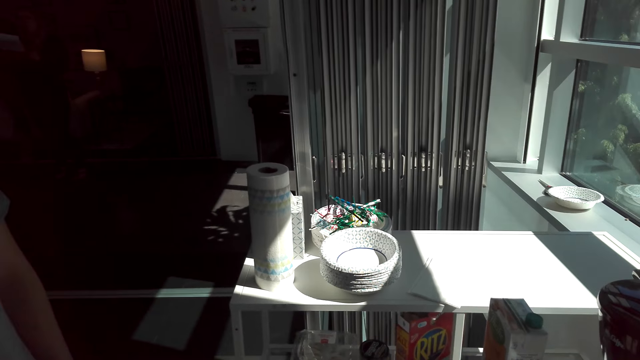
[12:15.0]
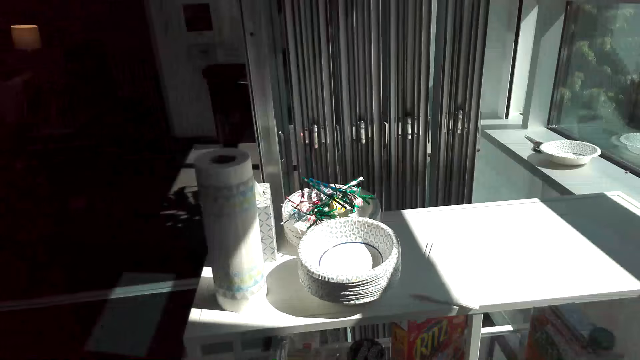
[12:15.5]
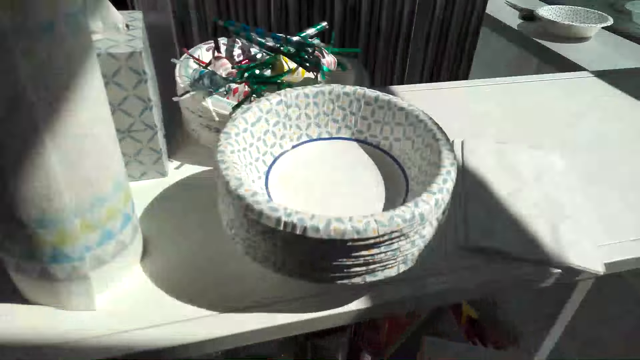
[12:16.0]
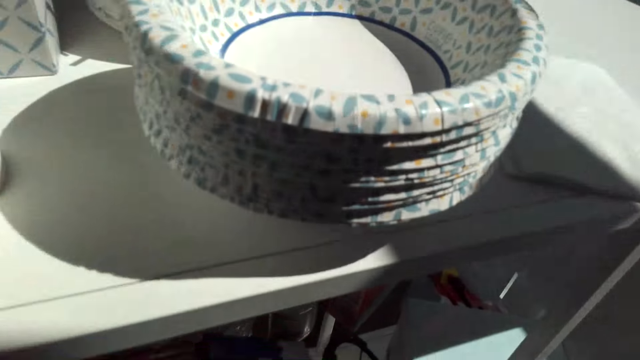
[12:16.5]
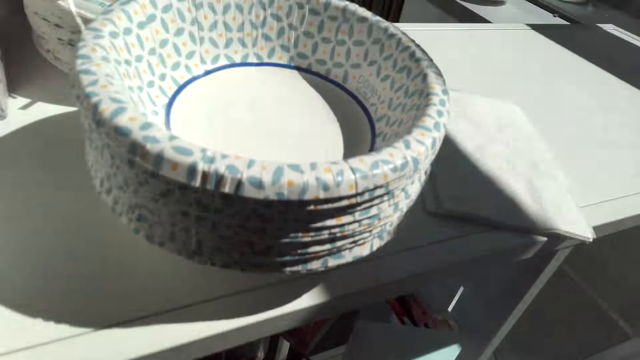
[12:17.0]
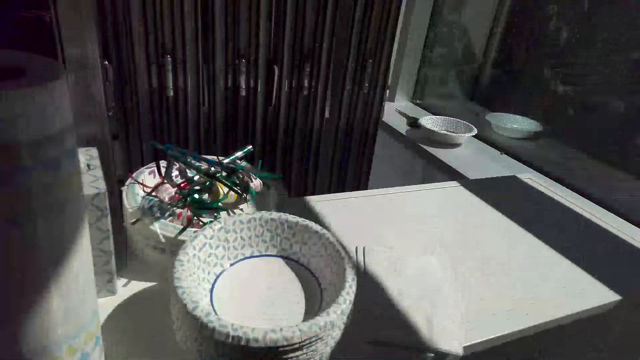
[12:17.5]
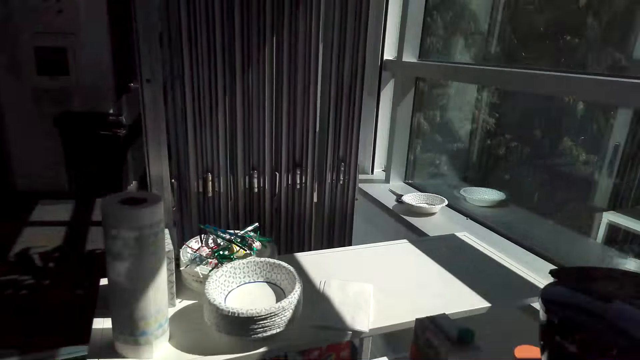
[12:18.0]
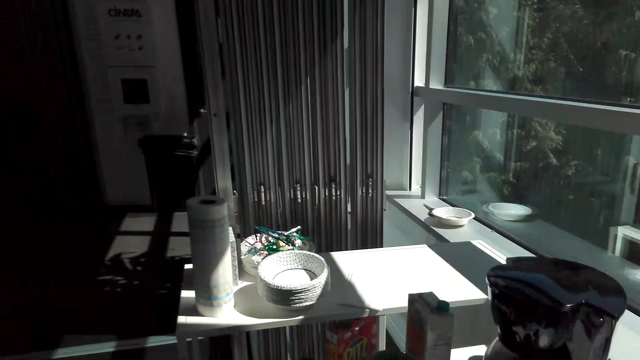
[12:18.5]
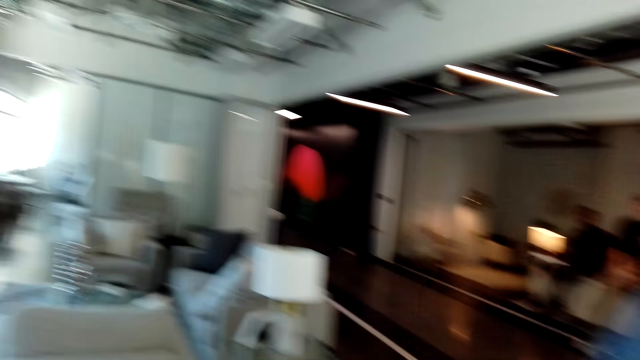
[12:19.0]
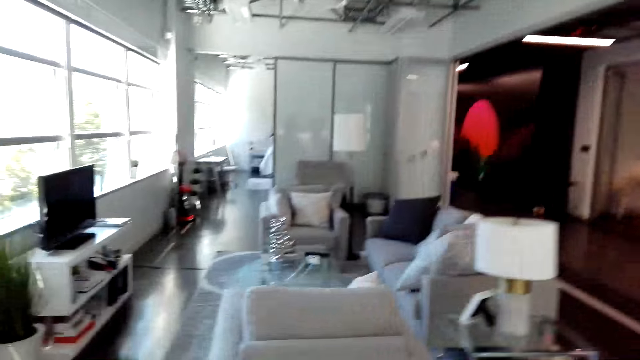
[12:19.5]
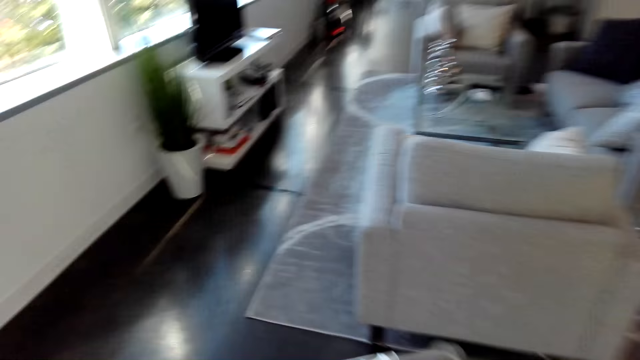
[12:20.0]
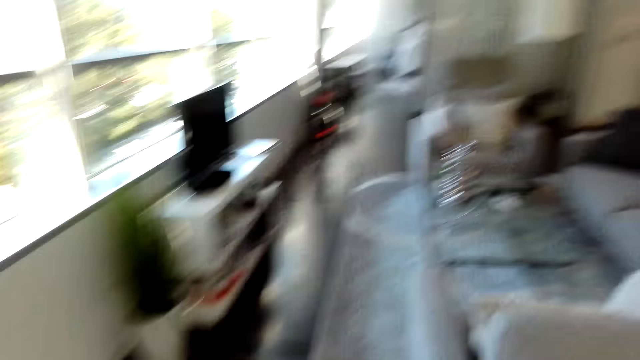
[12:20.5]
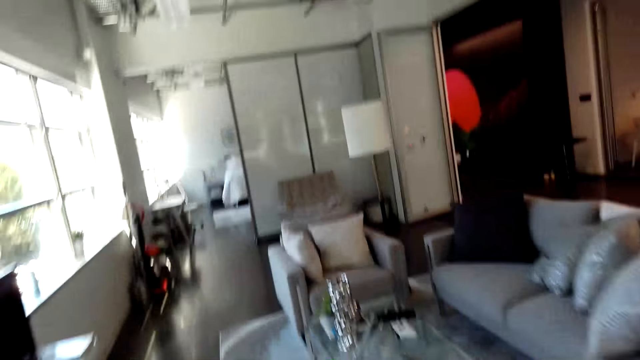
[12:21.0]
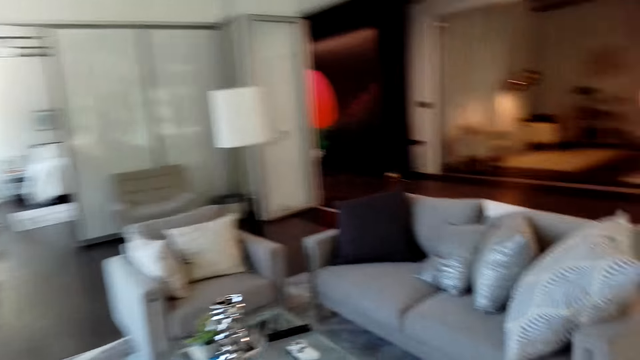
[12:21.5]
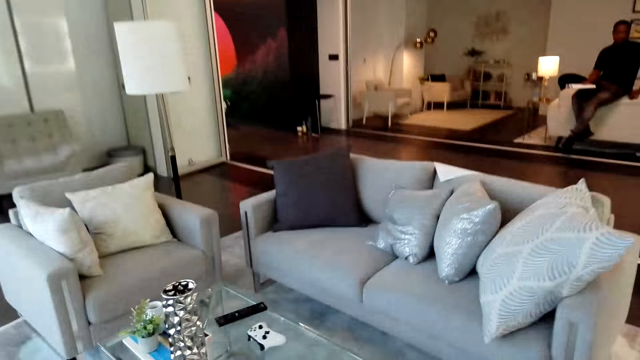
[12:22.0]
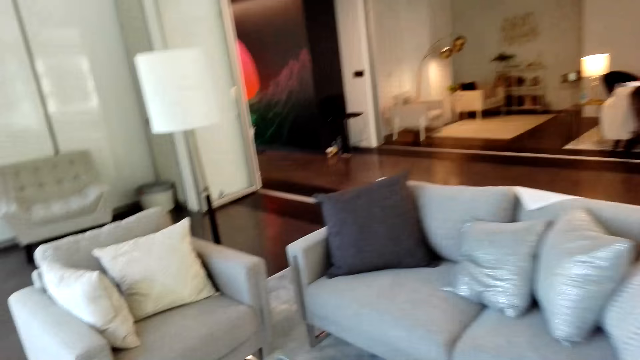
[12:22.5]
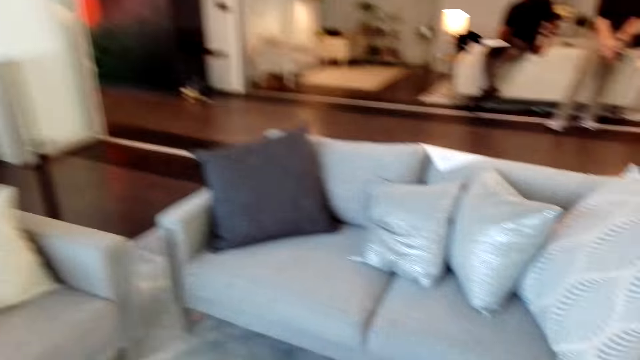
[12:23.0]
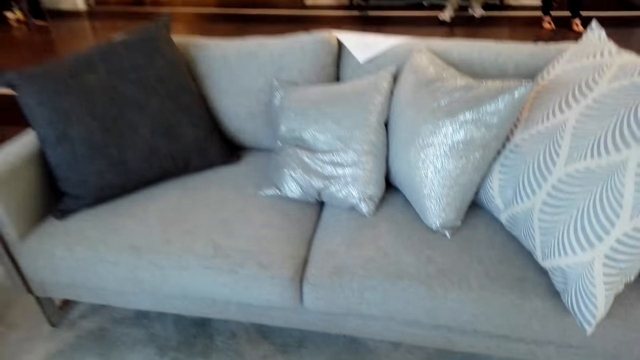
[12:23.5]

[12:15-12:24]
The camera wearer looks around the table. They look around the room. They walk forward around the house.

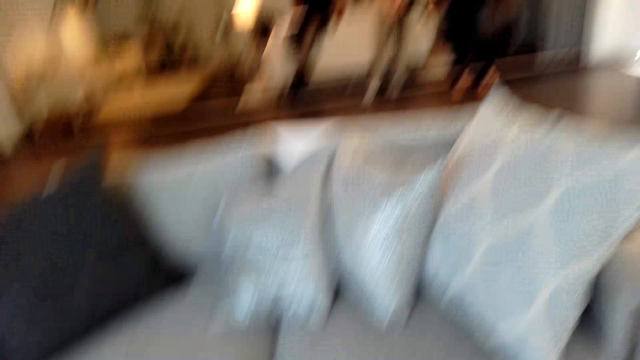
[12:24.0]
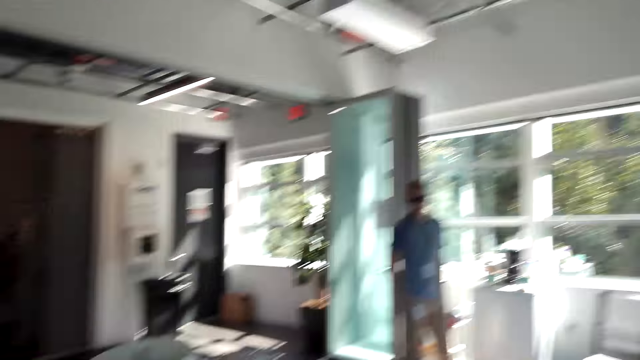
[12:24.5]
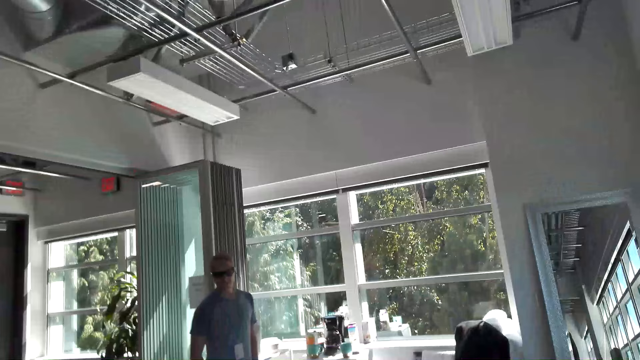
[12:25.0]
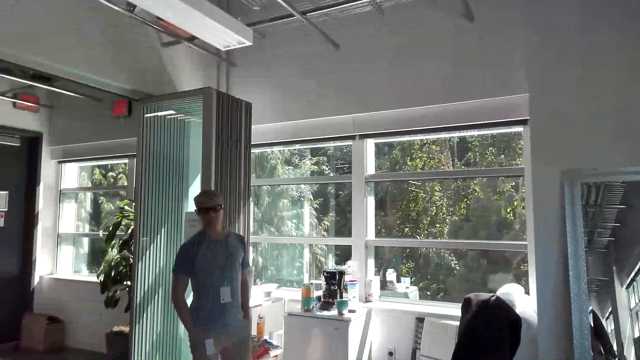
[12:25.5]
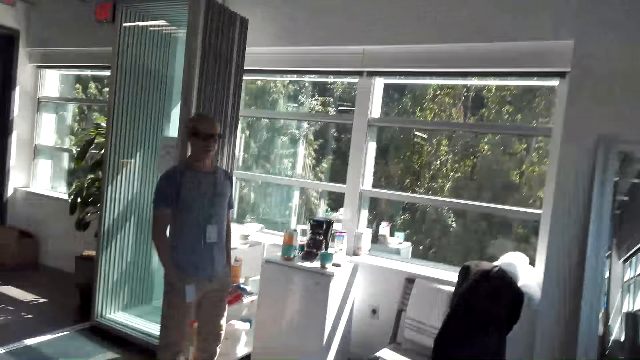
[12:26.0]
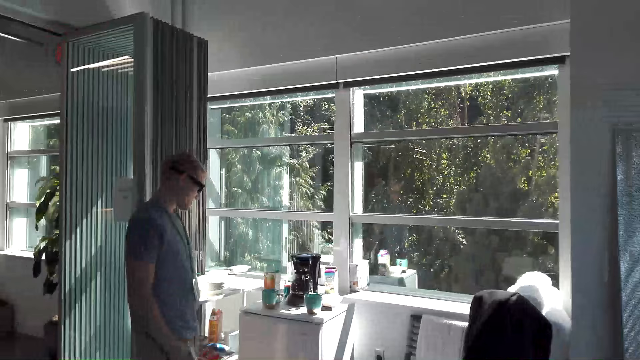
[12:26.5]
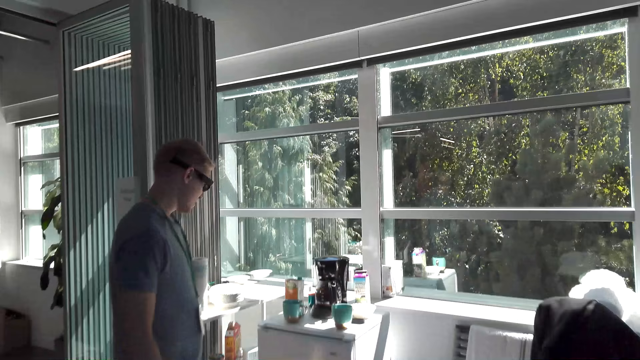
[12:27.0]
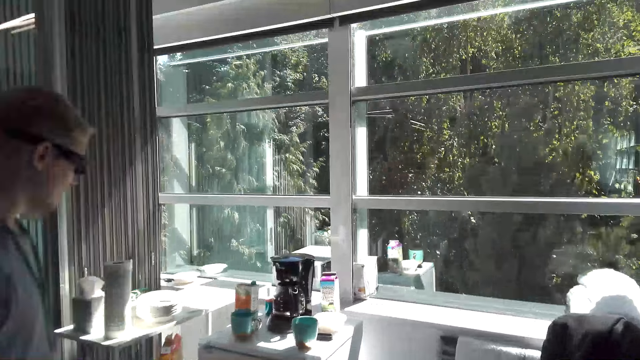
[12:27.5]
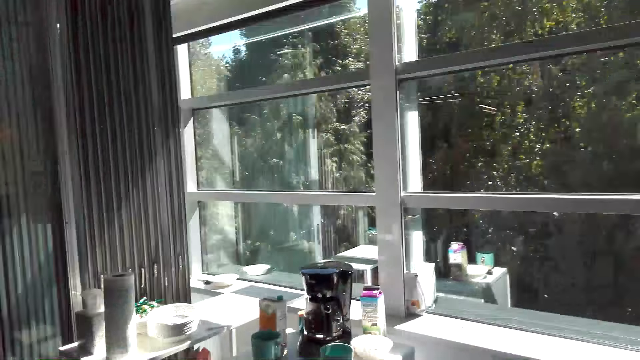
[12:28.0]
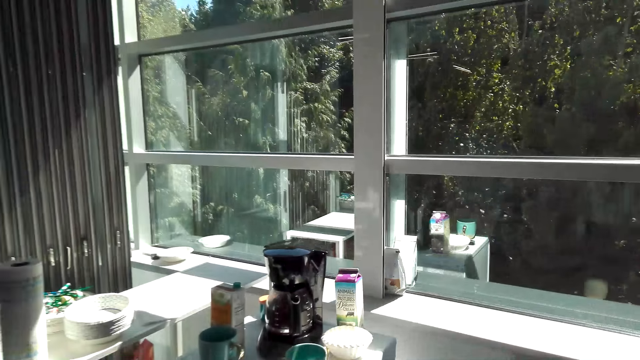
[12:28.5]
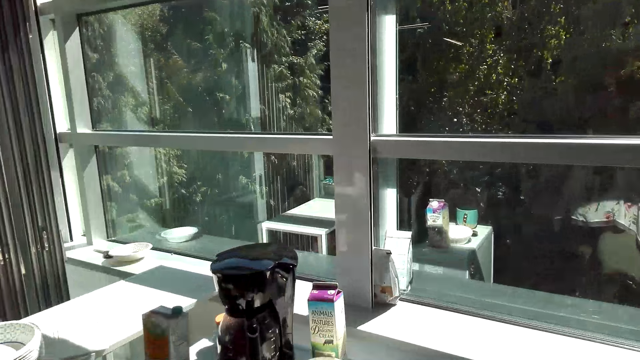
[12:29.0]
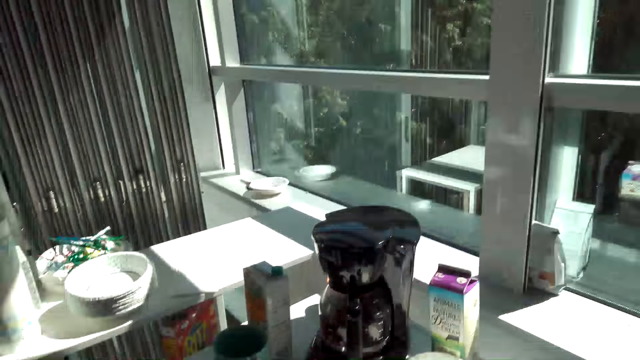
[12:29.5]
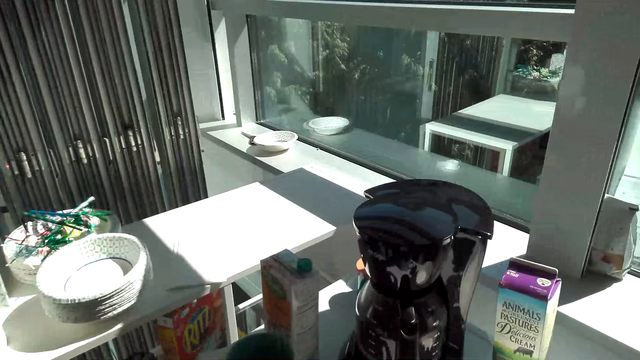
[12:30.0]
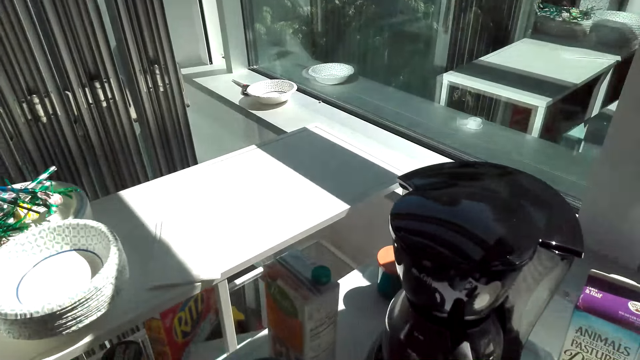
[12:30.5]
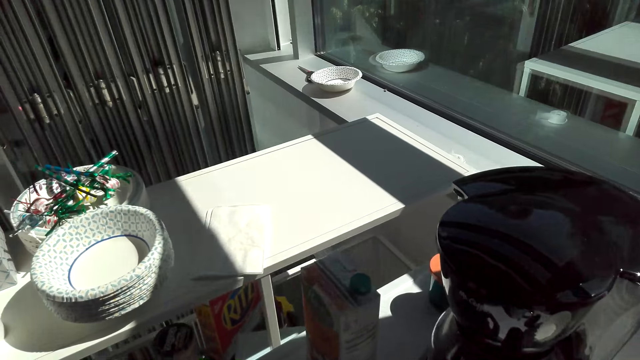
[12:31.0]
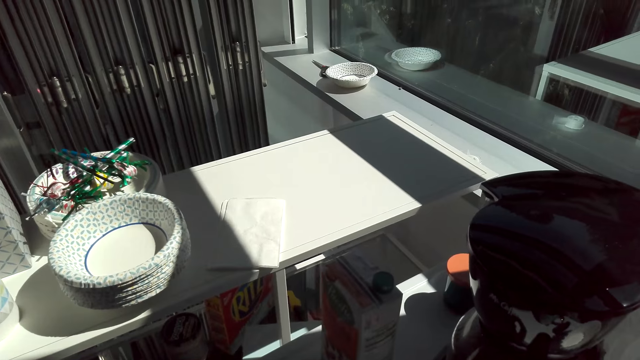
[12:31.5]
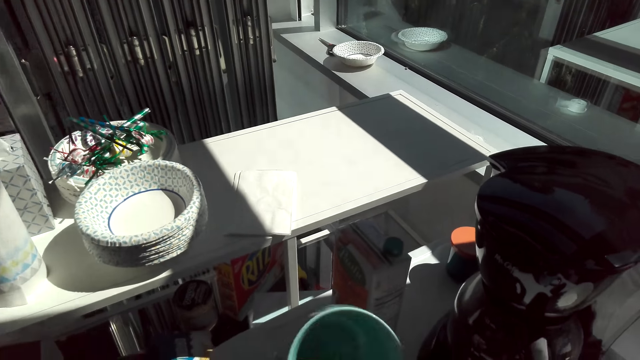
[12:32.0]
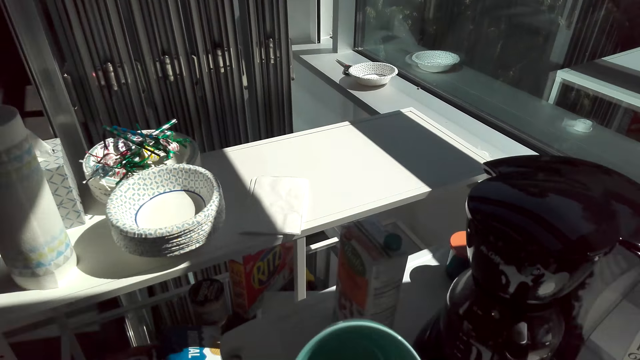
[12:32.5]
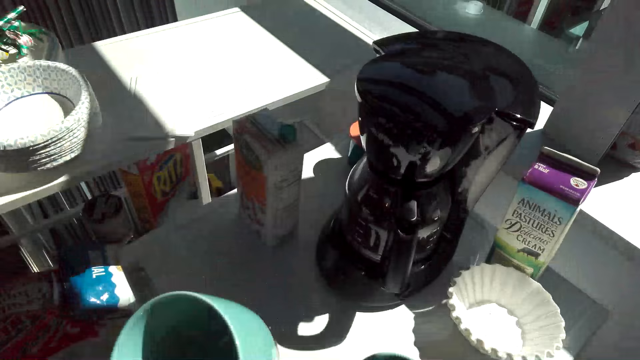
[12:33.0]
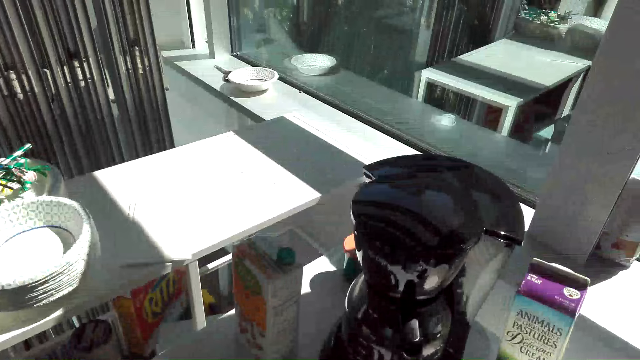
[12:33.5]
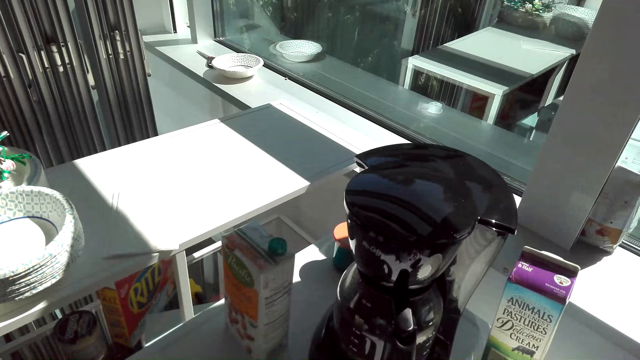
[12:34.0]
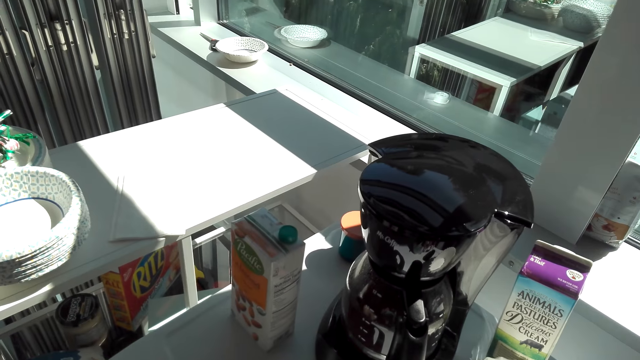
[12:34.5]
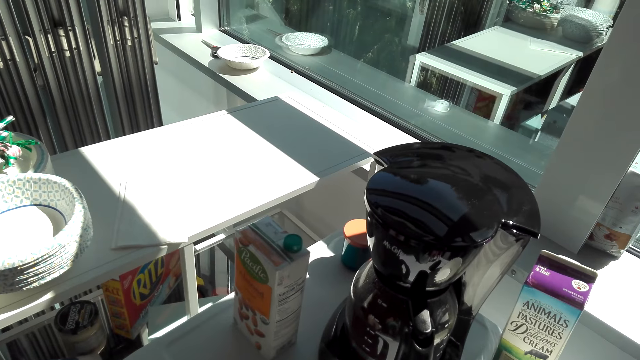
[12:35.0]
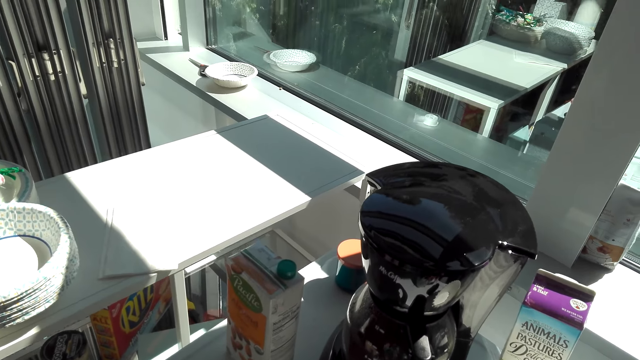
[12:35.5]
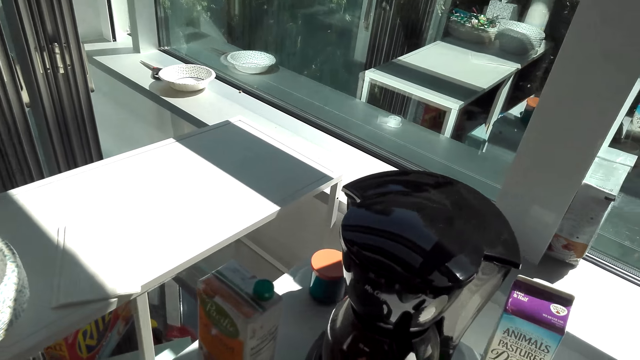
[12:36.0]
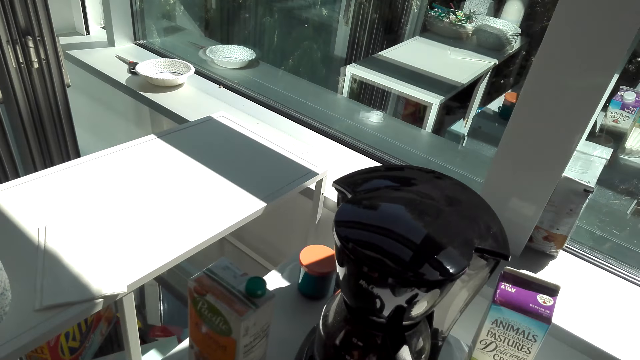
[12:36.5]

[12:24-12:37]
The camera wearer looks at the man. They walk towards the man. They hold a cup and lift the cup from the fridge. They look at the coffee maker.
